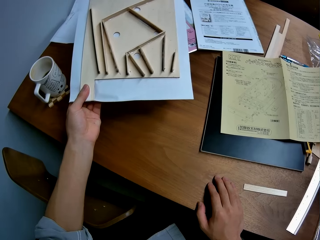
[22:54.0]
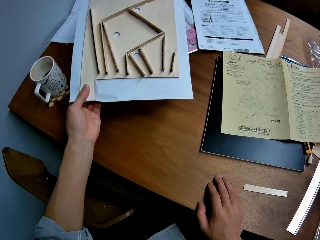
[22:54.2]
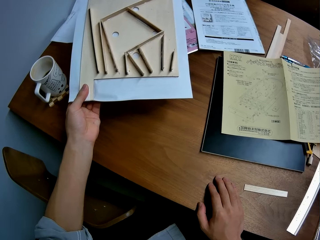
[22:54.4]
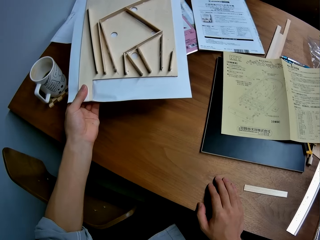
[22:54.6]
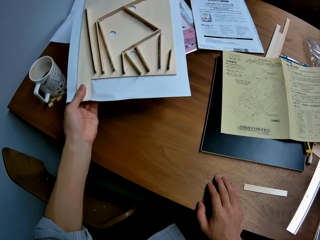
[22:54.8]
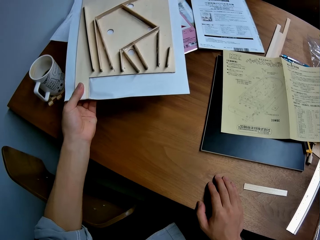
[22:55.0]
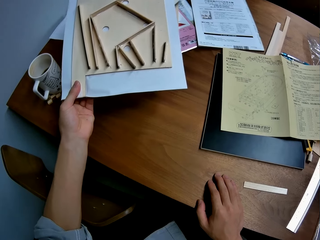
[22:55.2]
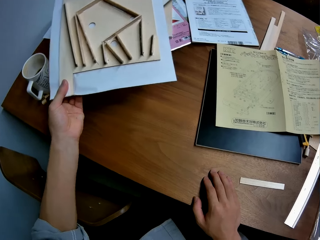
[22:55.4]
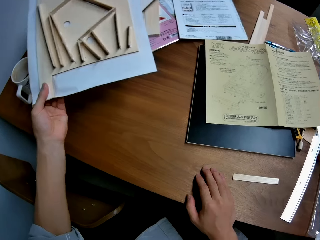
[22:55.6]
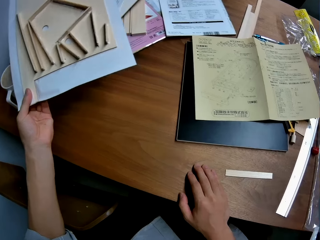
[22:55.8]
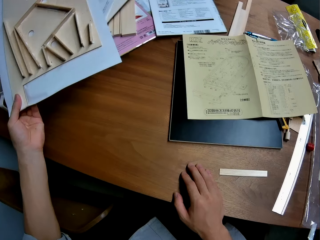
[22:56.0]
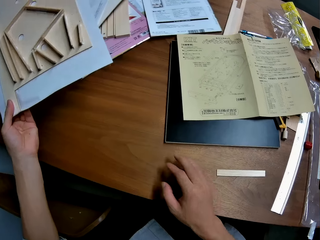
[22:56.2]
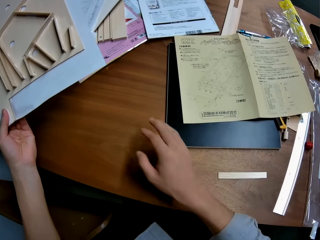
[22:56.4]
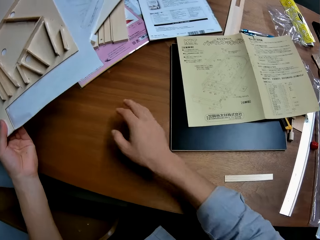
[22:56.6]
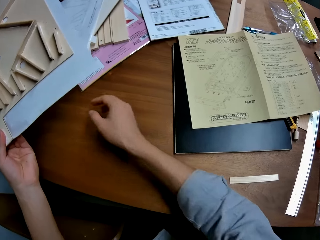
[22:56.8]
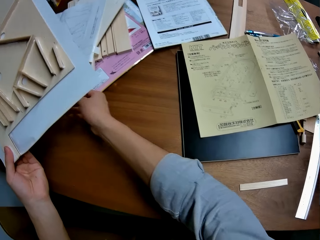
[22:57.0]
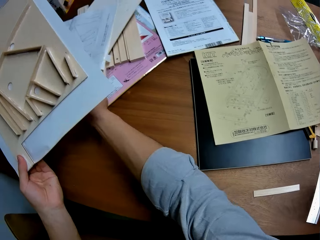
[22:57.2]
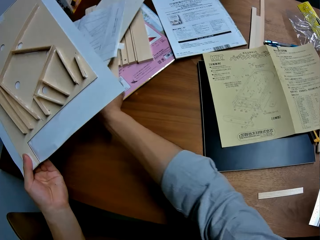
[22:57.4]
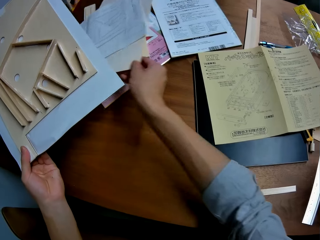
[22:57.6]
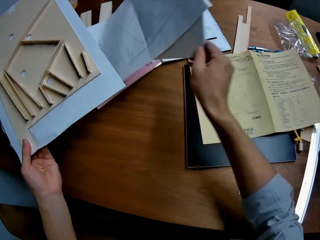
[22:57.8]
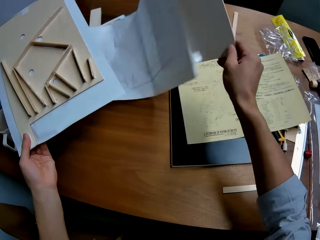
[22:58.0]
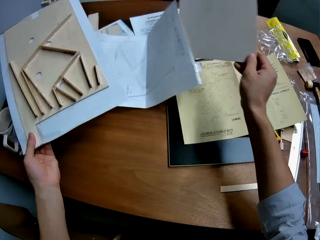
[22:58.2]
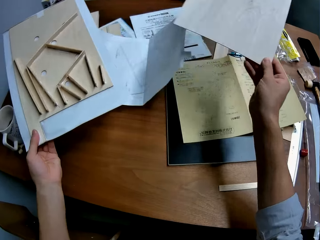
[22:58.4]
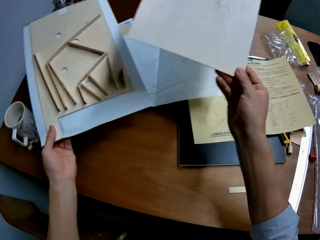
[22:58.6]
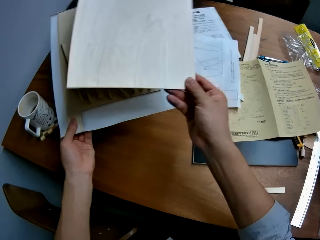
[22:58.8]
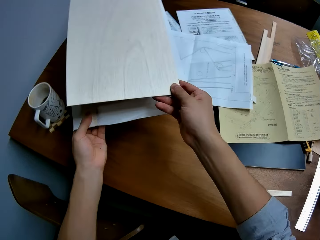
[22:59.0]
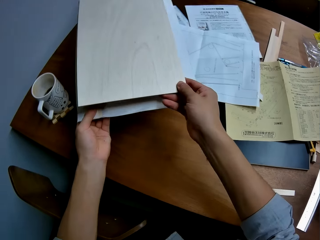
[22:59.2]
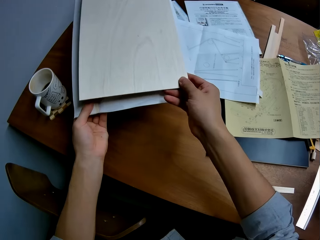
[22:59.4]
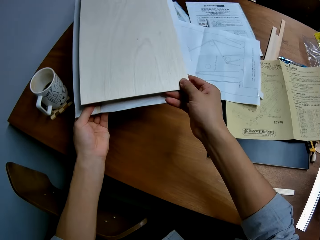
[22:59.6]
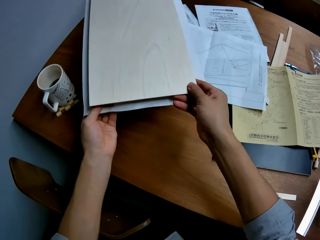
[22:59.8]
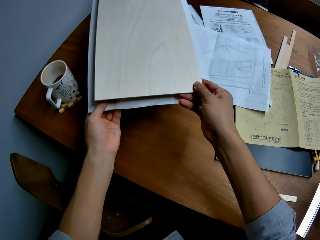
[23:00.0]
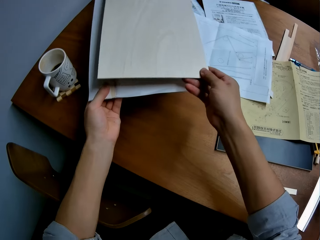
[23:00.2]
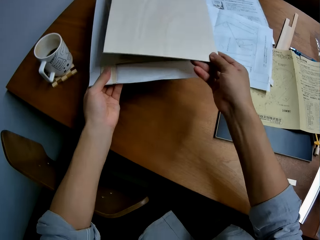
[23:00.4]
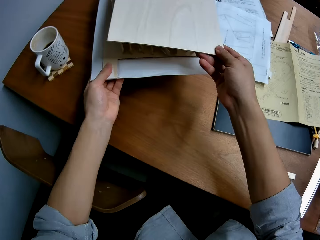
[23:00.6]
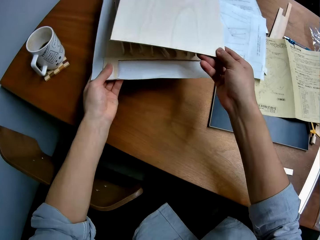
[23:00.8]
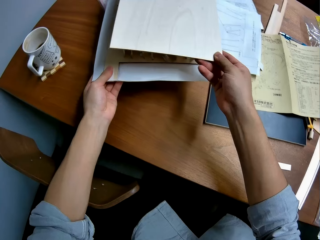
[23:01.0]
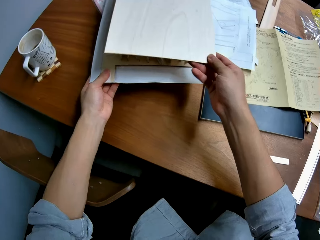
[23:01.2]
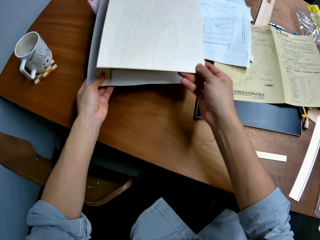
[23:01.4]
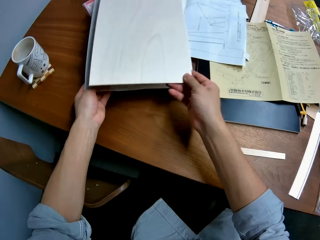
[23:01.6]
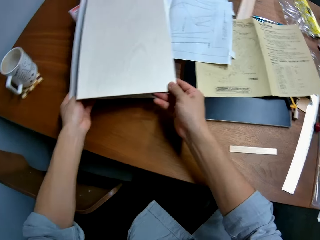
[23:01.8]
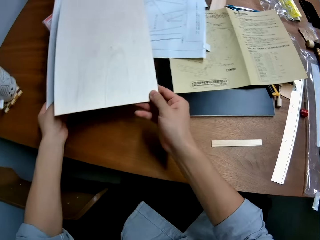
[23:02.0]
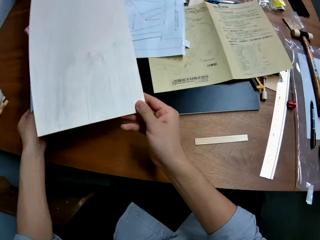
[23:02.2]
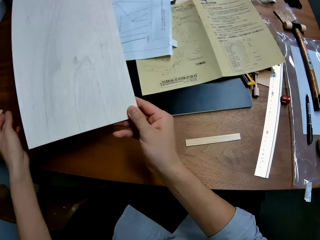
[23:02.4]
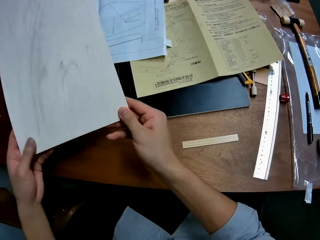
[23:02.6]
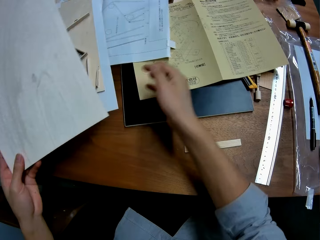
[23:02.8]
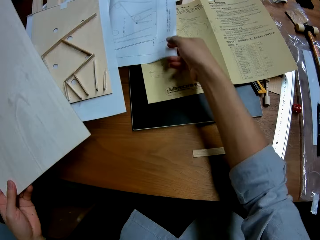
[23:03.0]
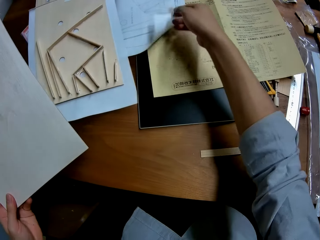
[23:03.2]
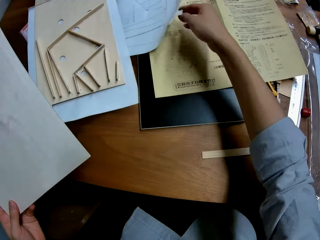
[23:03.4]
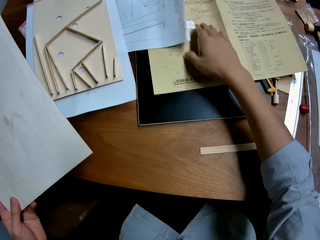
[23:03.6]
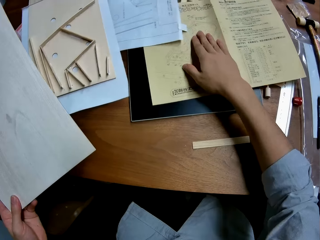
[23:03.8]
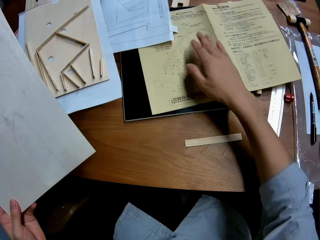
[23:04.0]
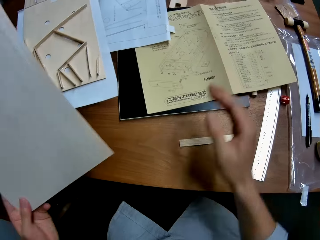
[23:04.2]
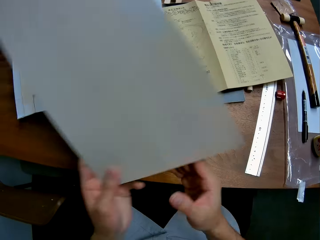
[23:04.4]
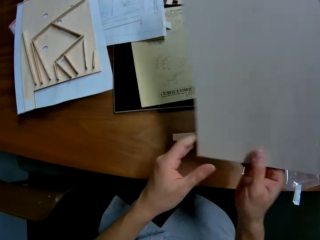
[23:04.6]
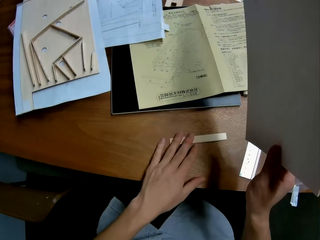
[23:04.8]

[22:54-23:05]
The camera wearer looks at the pinball board or wooden board model. He carries a flat wooden board or plywood from the table with his right hand. He holds the flat wooden board in his right hand over the wooden board model in his left hand. He measures the plywood against the pinball board. He drops the wooden board model in his left hand on the table. He adjusts papers on the table with his right hand. He moves the manual.

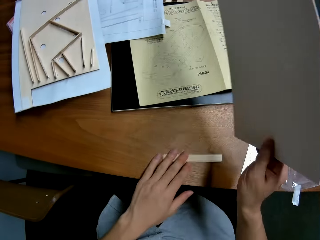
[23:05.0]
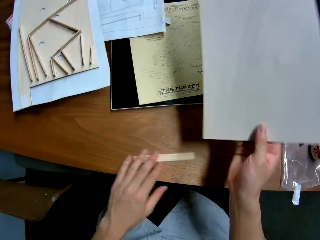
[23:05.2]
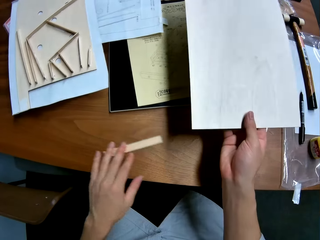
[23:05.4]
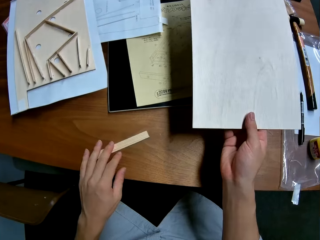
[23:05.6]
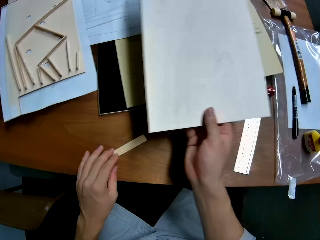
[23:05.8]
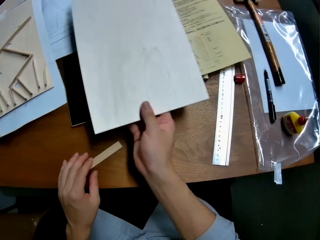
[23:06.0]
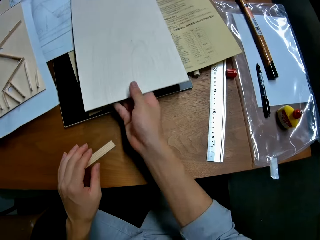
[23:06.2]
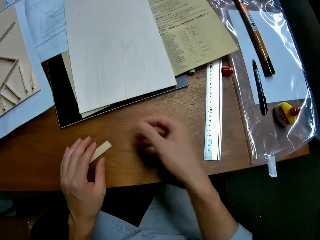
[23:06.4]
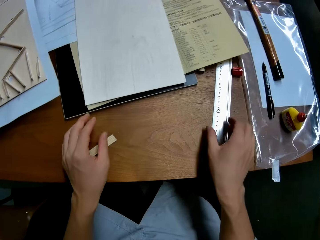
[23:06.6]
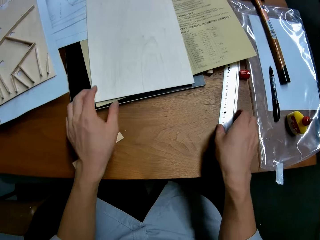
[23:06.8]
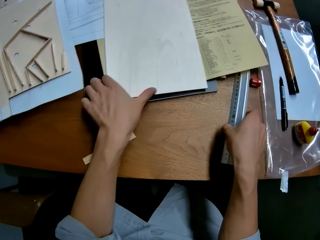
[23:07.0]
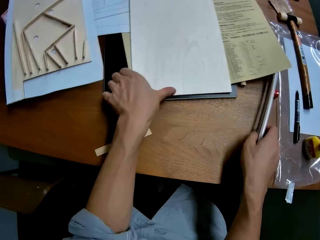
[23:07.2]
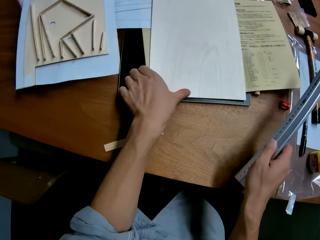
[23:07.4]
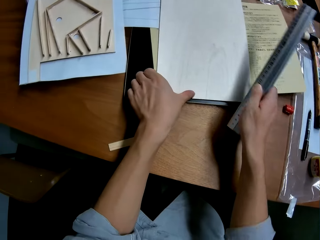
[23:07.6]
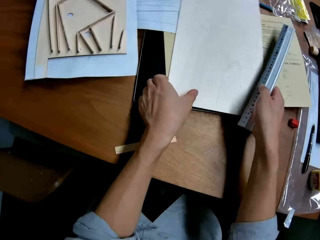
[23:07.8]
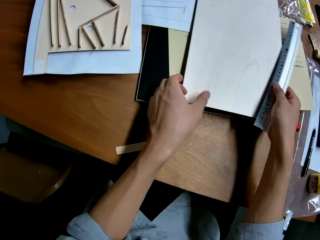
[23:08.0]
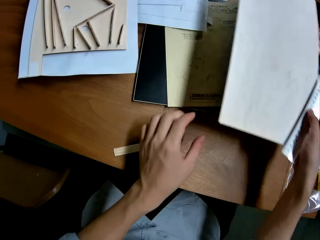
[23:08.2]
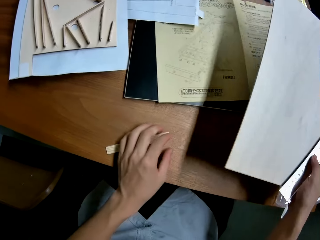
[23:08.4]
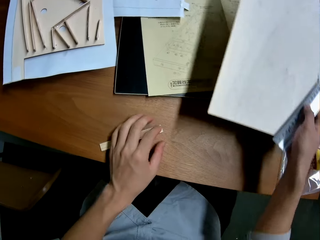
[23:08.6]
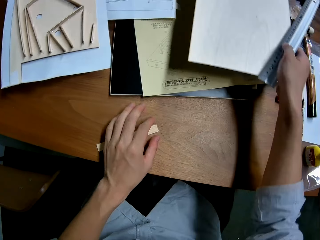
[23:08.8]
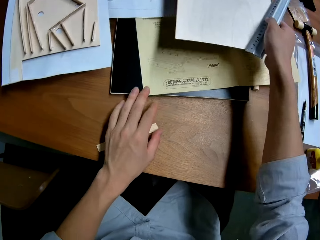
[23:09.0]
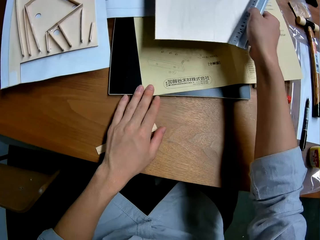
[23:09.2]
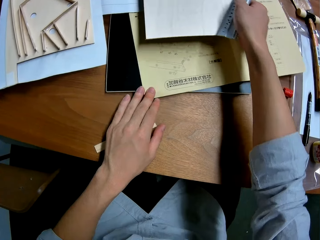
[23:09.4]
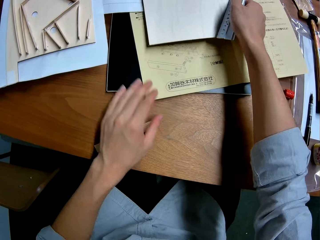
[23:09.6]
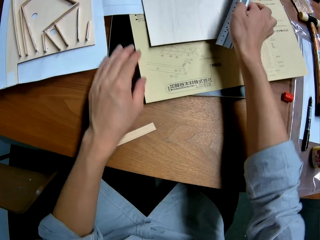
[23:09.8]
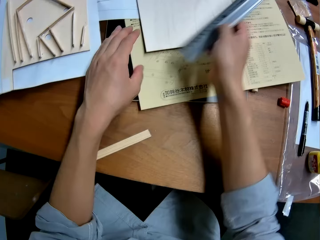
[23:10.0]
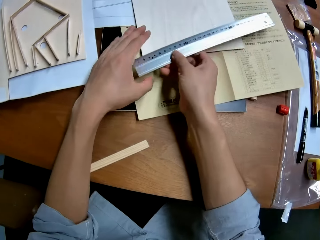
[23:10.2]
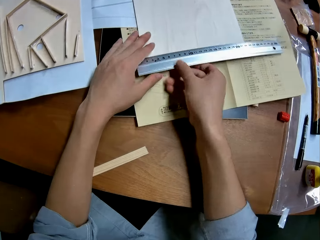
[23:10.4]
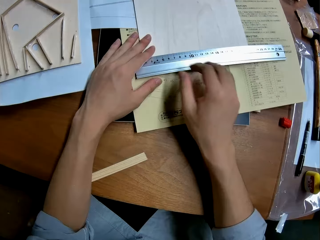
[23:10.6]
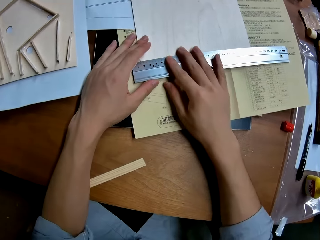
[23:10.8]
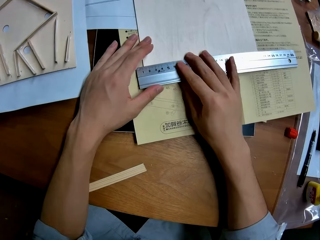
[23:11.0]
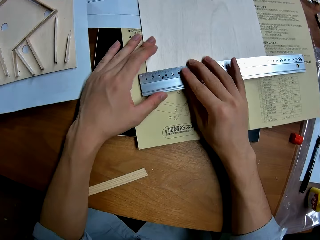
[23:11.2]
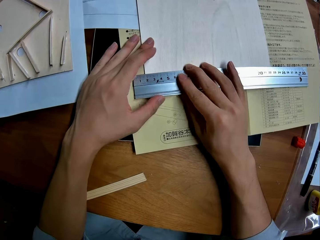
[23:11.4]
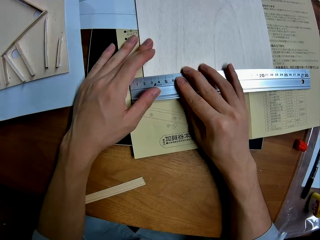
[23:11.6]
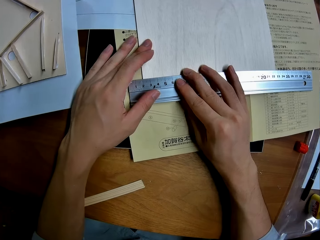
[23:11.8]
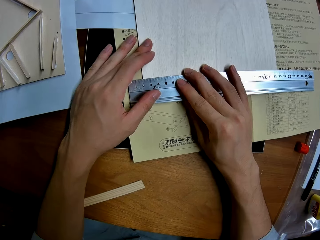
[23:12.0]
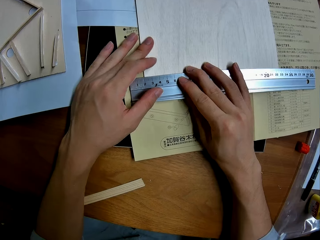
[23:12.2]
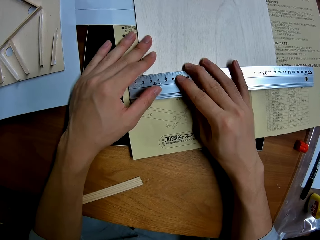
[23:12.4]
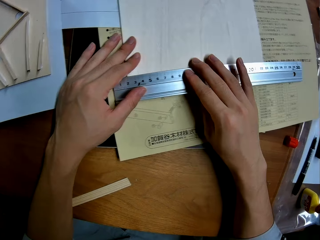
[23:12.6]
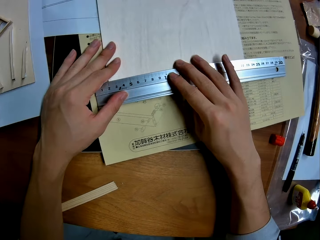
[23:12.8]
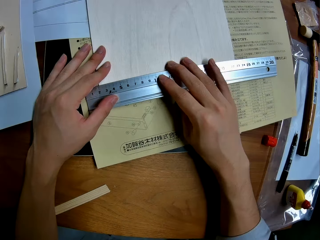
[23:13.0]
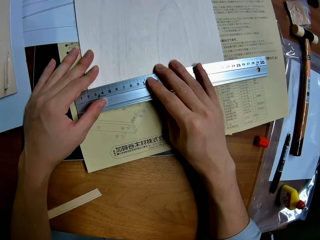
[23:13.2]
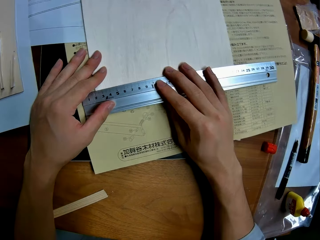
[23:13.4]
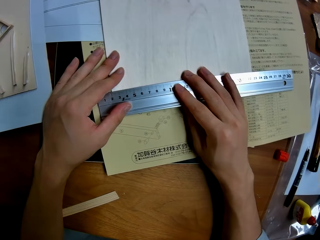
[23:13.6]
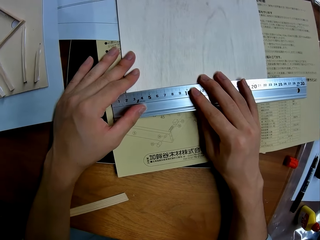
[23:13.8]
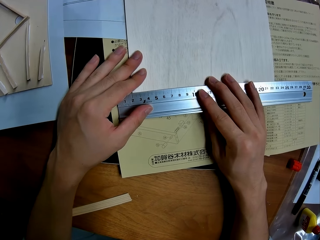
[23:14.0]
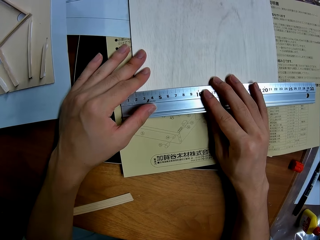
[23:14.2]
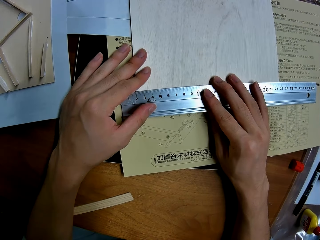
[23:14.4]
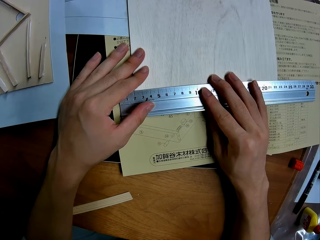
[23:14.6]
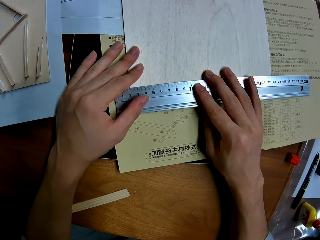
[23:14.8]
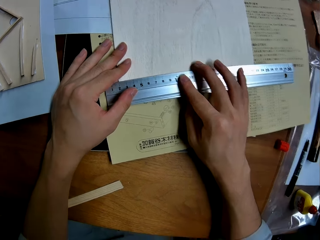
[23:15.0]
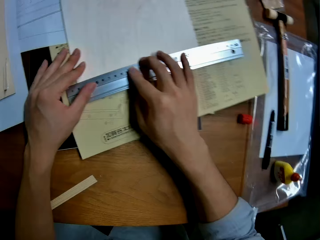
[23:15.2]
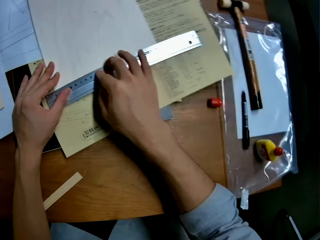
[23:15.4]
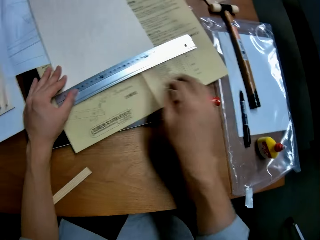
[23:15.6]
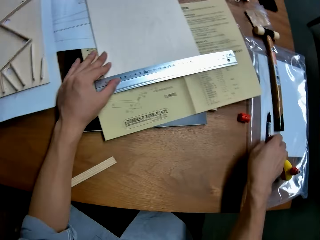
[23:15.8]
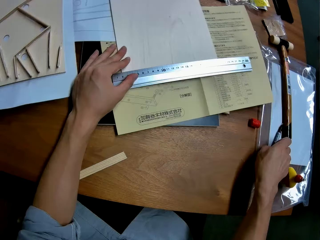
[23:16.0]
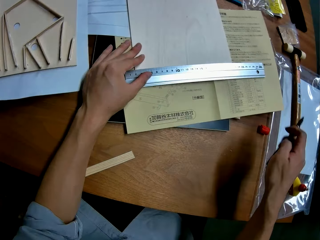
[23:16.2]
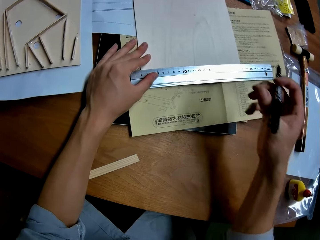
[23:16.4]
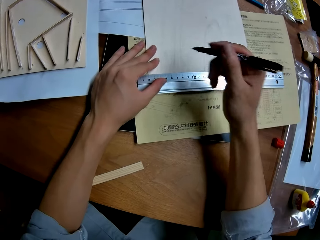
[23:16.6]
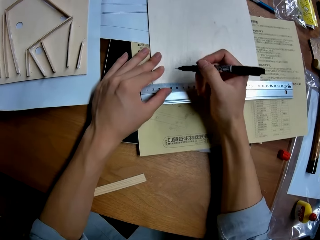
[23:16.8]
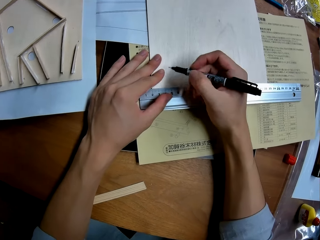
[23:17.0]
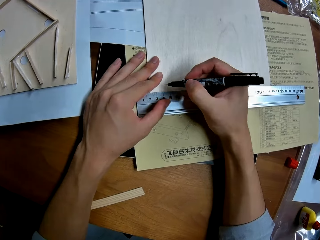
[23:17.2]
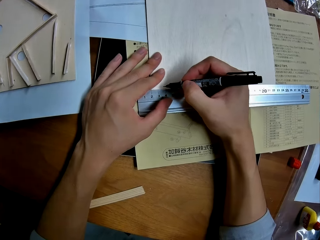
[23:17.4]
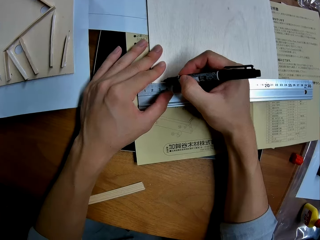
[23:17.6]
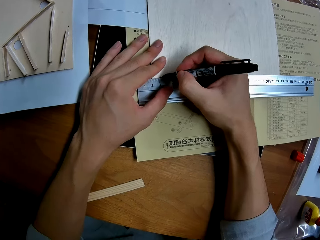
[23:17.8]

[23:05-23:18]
The camera wearer passes the wooden board from his left hand to his right hand. He adjusts a small piece on the table with his left hand. He drops the wooden board model in his right hand on the table. He picks up a ruler from the table with his right hand. He carries a flat wooden board or plywood from the table with his two hands. He drops the wooden board in his right hand on the table. He sets the ruler on the wooden board with his two hands. He measures the plywood with the ruler. He picks up a pen from the table with his right hand.
